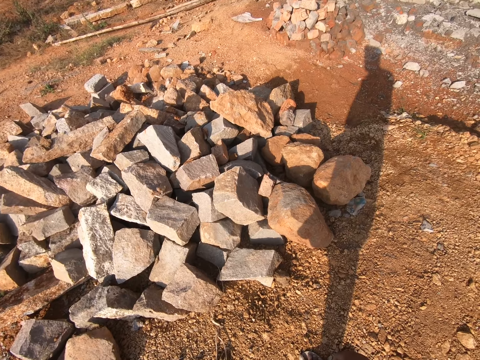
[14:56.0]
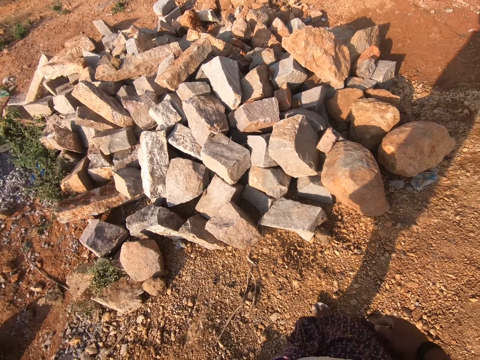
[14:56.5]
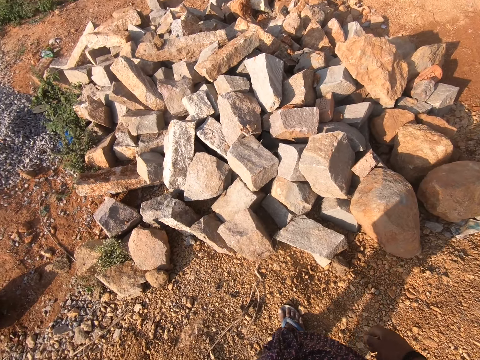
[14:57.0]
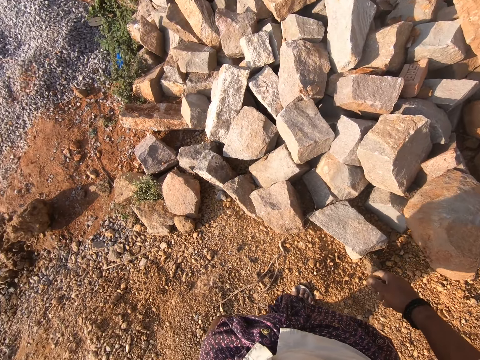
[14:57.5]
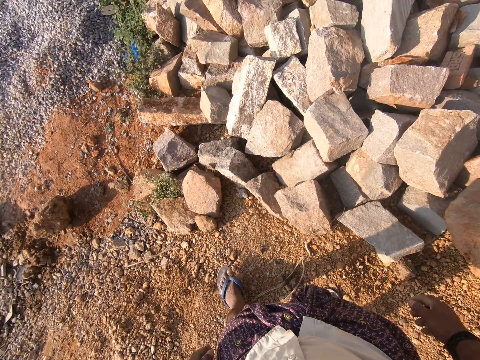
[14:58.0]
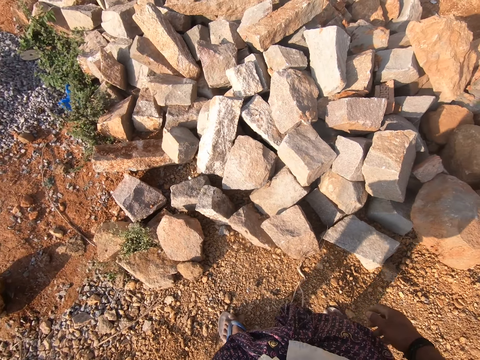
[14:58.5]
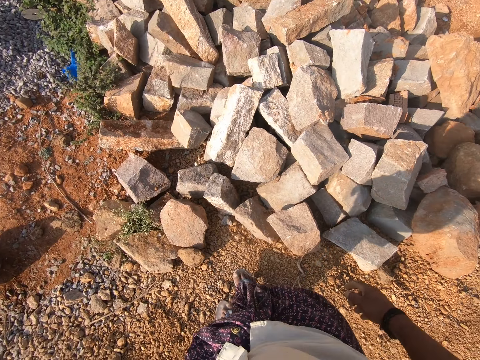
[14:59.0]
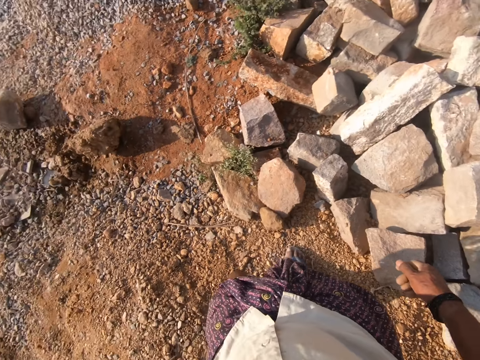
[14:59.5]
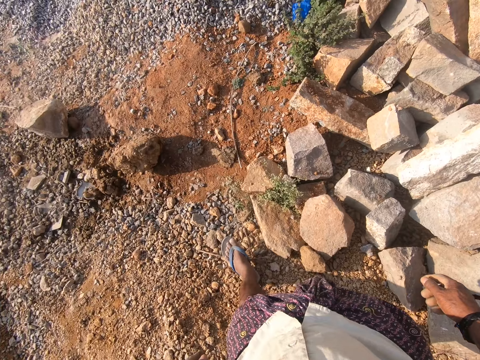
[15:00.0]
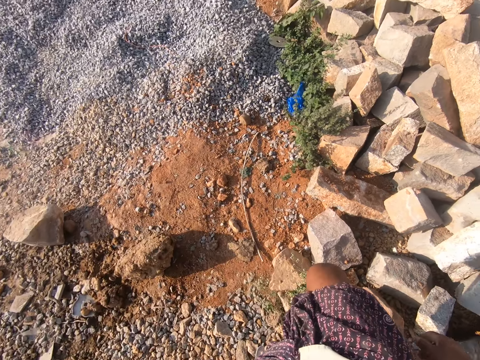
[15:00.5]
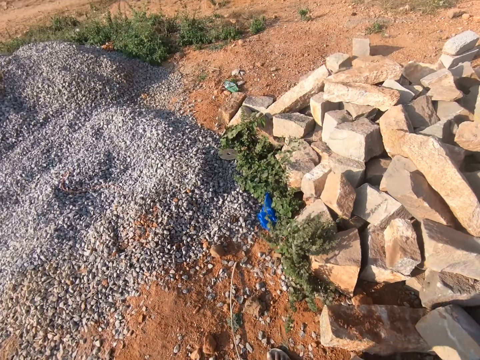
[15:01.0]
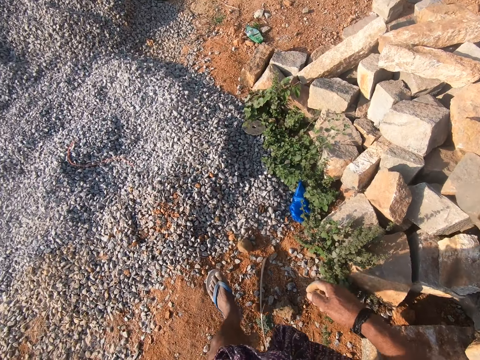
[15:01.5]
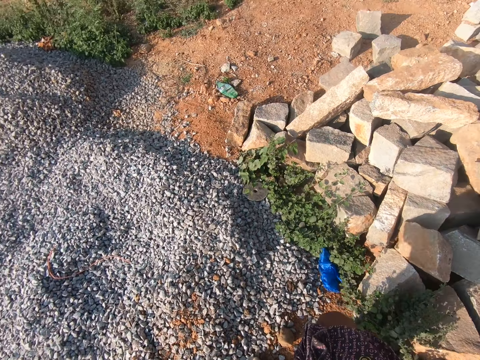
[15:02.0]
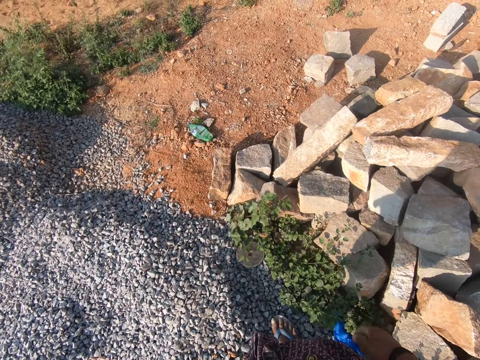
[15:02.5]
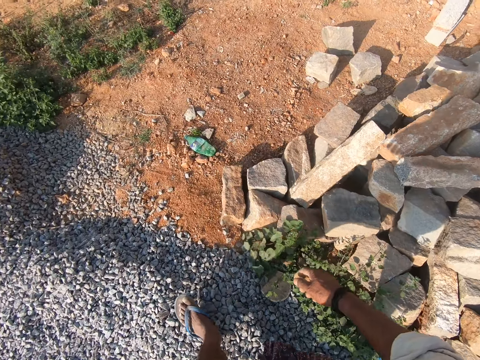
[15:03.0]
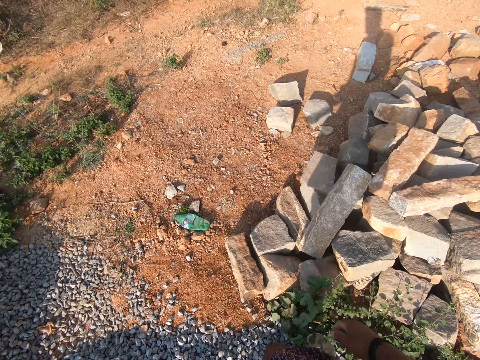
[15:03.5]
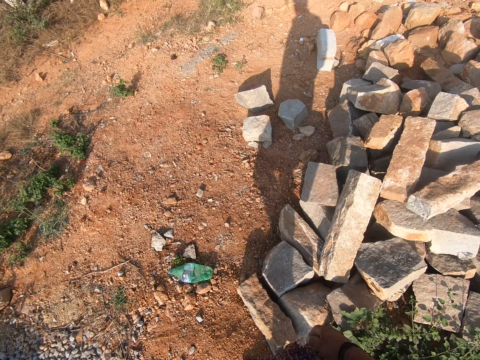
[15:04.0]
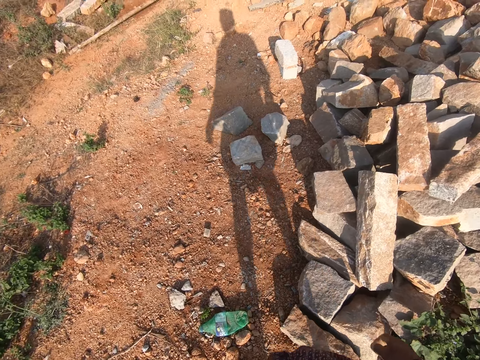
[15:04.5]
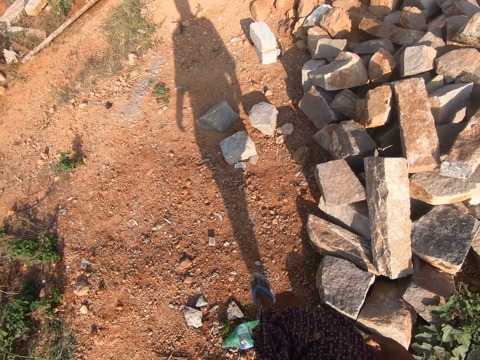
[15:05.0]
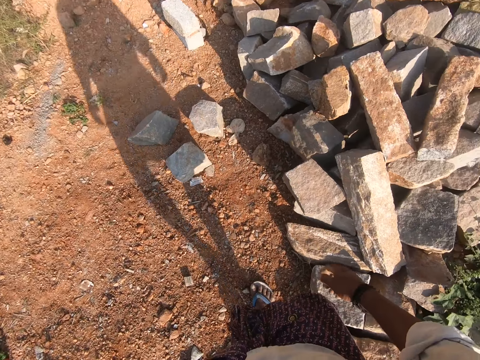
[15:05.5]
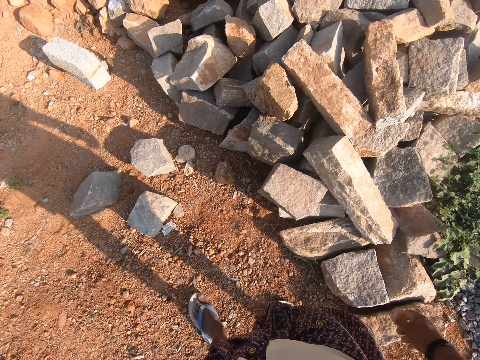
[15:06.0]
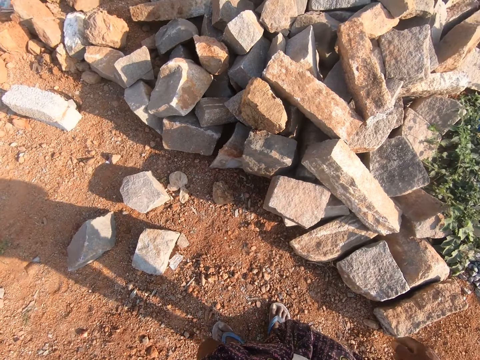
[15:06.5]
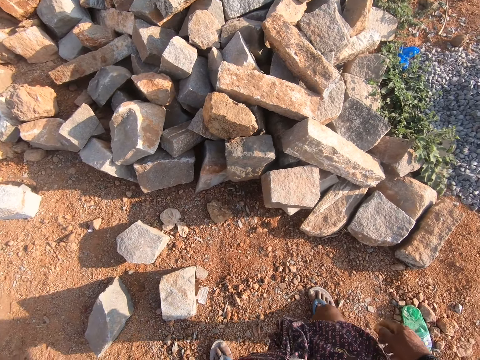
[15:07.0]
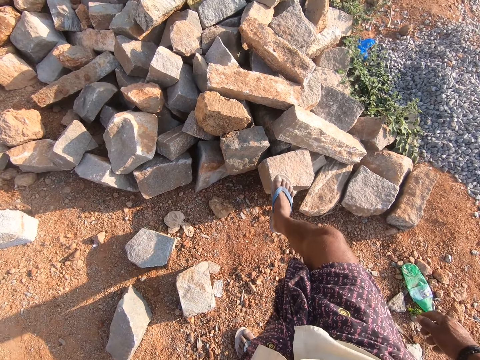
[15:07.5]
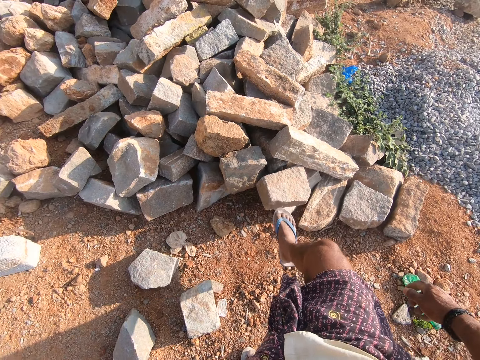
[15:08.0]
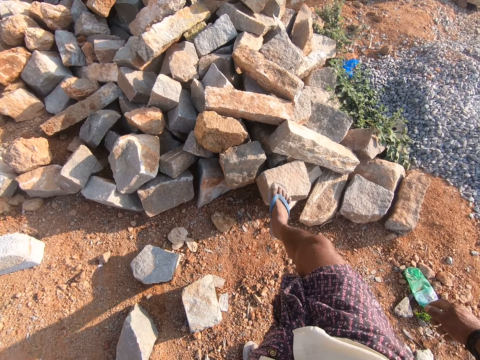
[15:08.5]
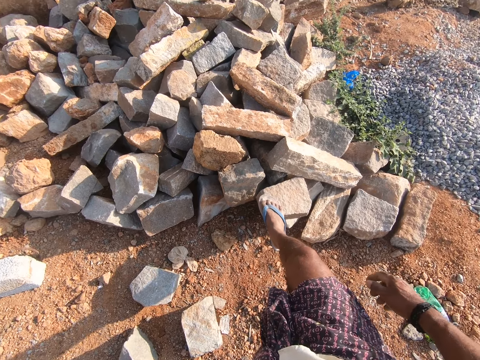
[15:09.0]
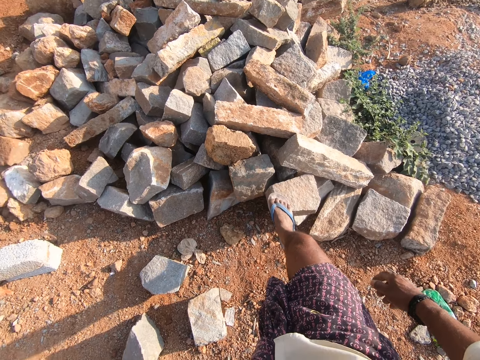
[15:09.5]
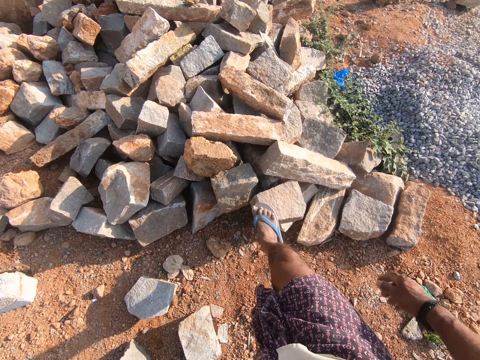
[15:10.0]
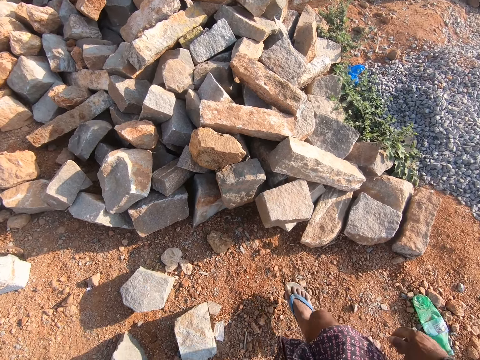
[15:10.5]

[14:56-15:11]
The camera wearer walks and steps on a stone.

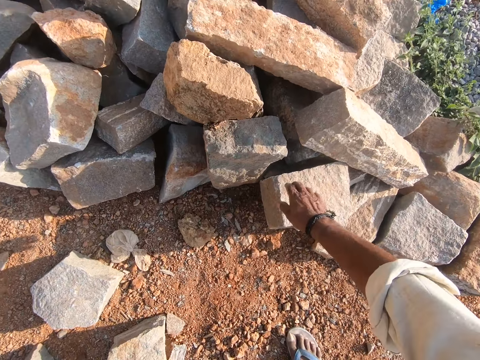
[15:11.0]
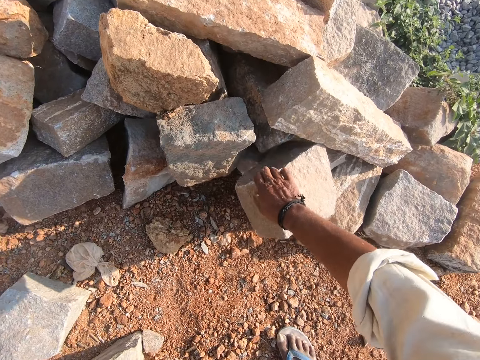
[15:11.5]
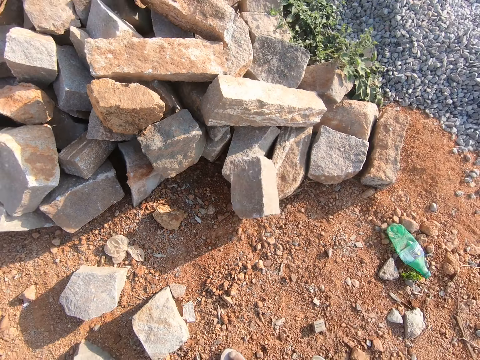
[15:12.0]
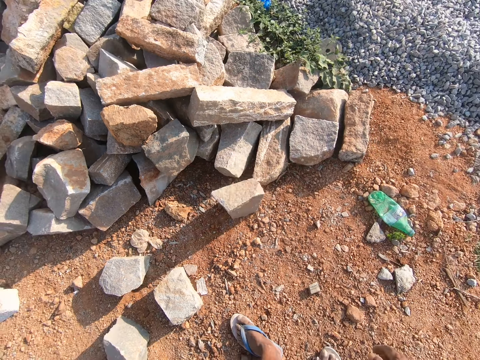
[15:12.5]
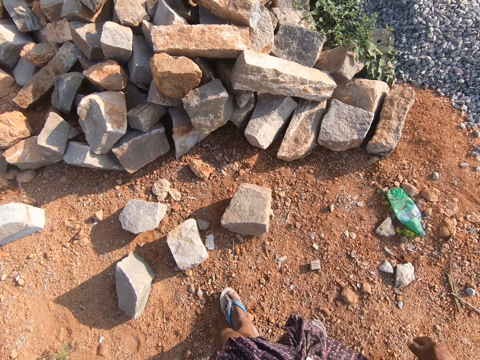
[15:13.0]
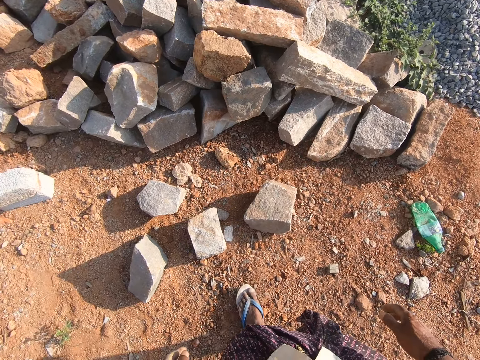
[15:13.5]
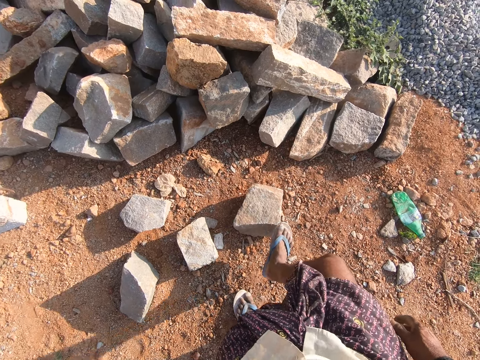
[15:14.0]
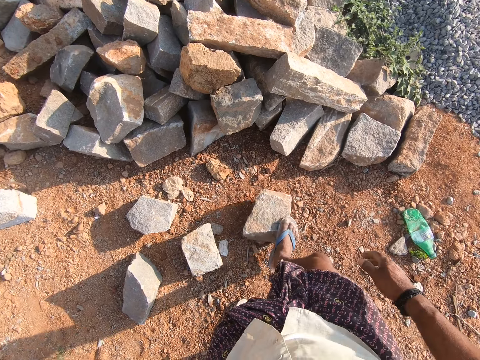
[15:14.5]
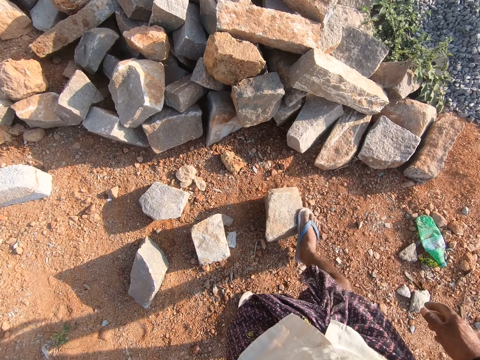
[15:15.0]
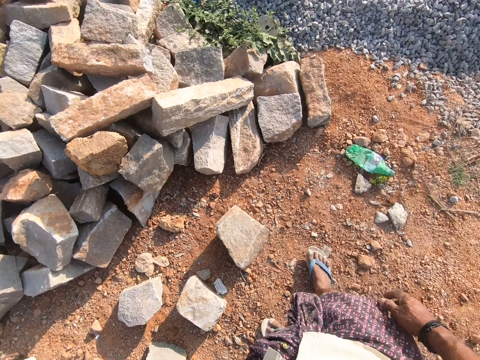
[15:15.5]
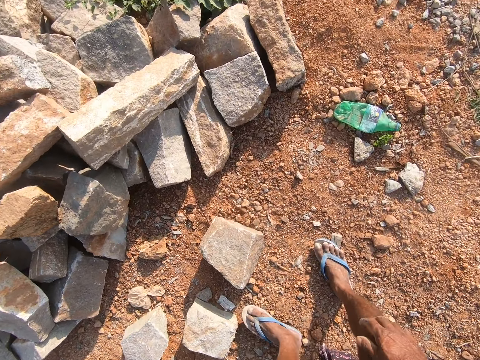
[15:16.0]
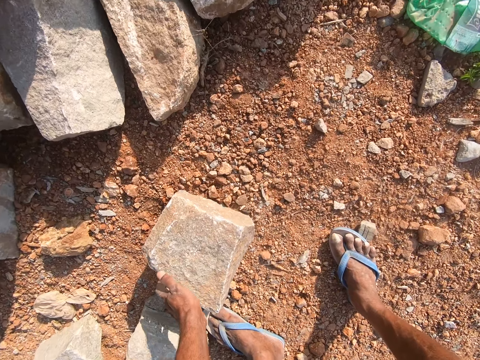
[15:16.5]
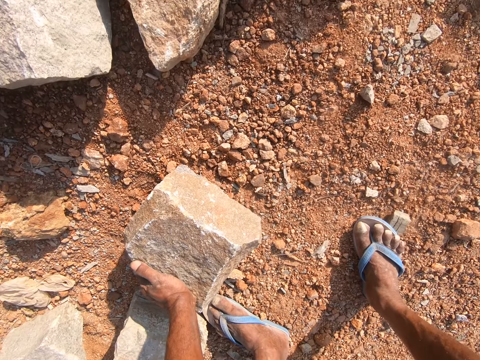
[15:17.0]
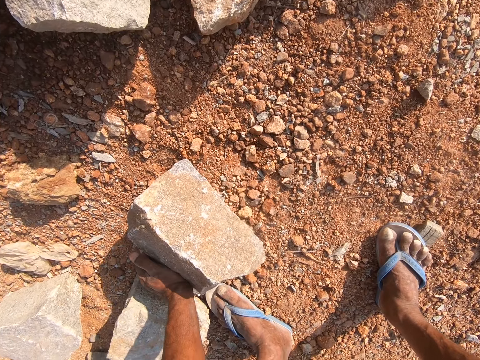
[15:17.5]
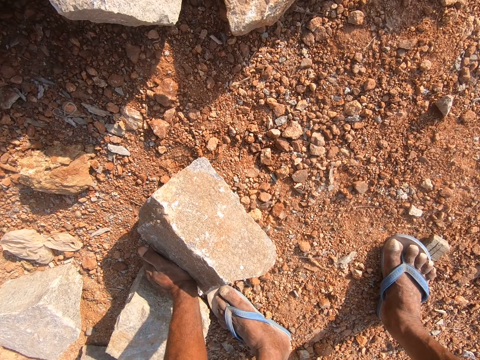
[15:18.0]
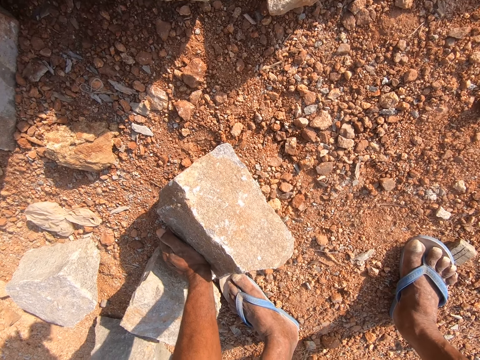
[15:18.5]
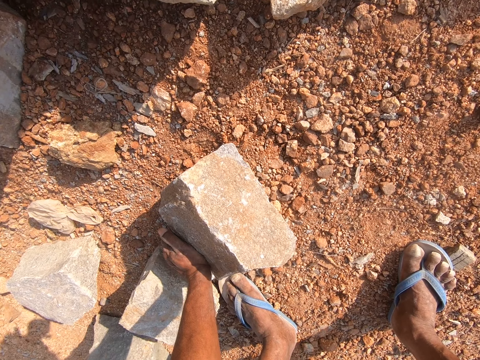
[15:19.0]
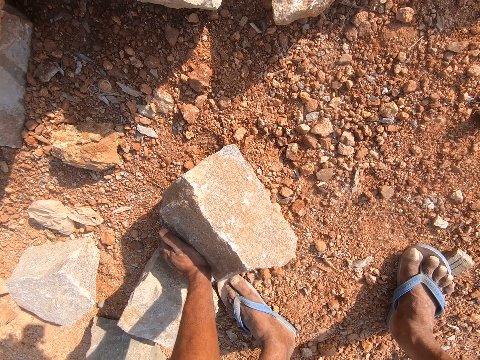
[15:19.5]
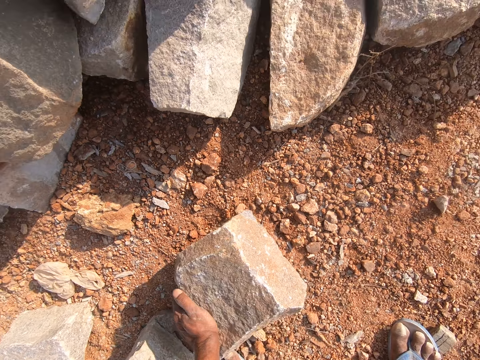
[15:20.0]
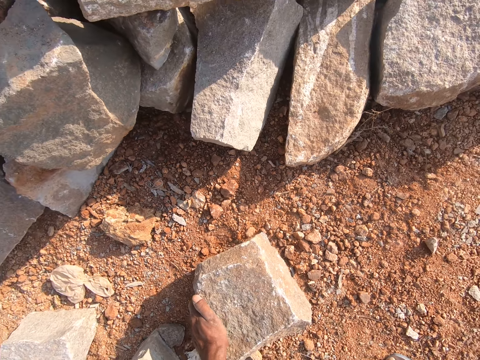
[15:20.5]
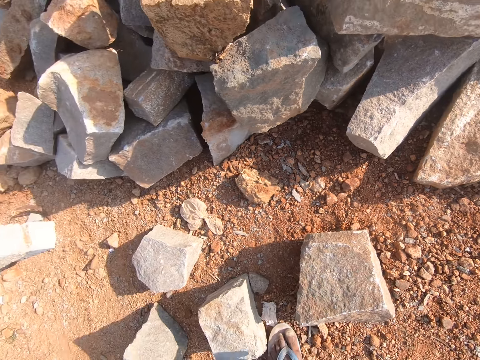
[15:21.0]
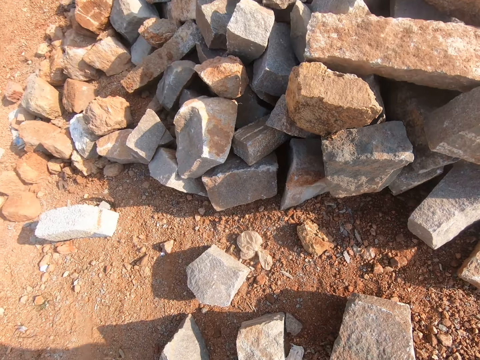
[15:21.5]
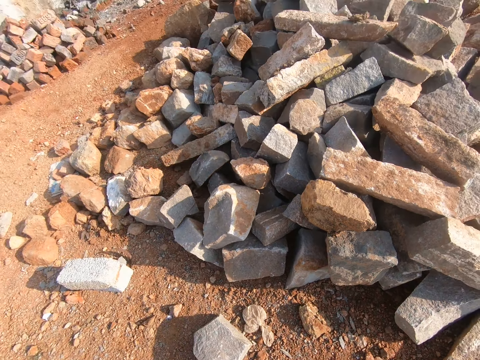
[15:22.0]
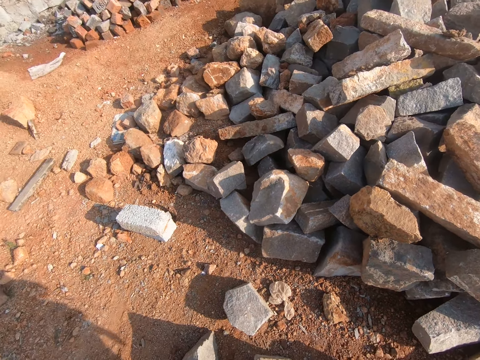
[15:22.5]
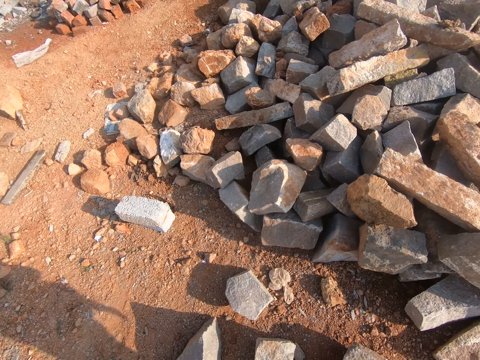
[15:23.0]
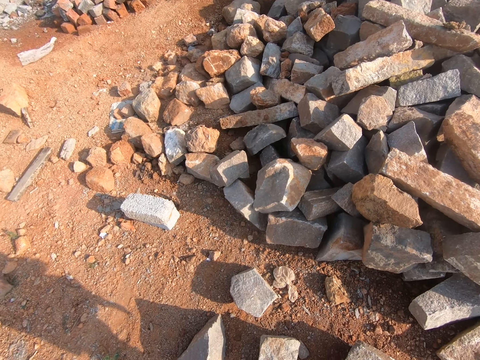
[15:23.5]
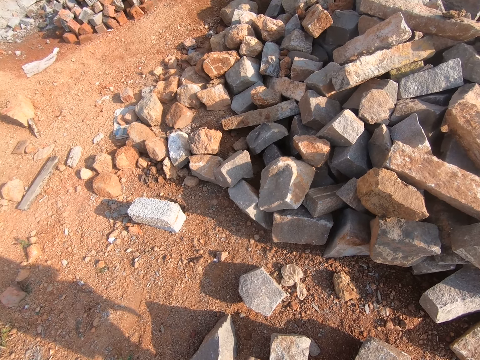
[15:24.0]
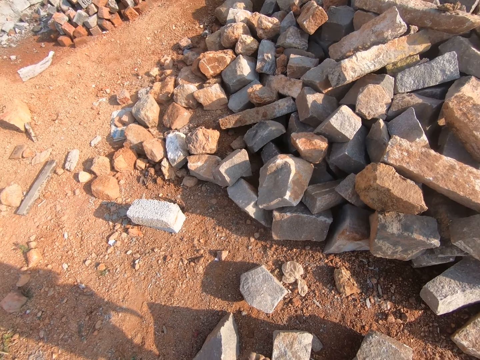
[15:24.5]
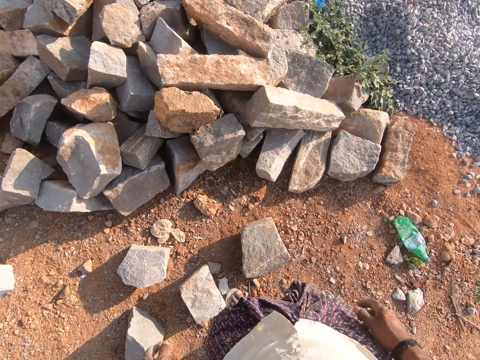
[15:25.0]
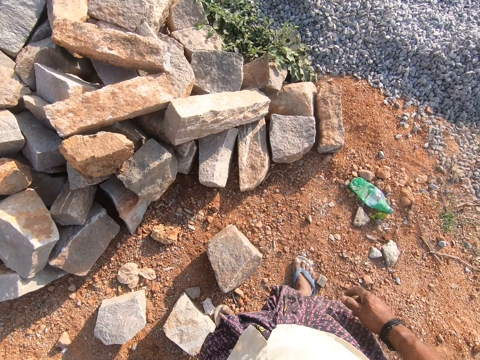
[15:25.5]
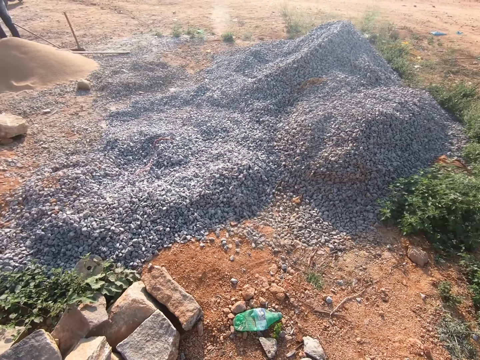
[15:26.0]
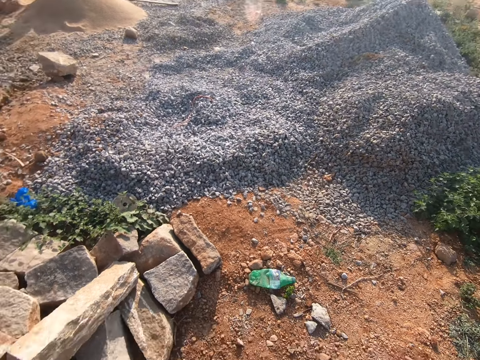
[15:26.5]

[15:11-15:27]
The camera wearer removes the stone. They turn the block. They step on the stone. They raise the stone. They turn the block. They drop the stone and look around.
